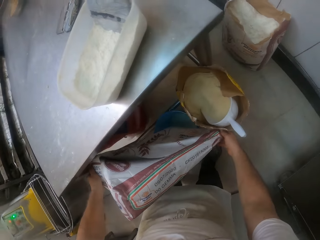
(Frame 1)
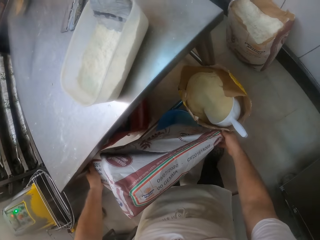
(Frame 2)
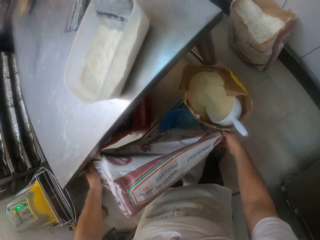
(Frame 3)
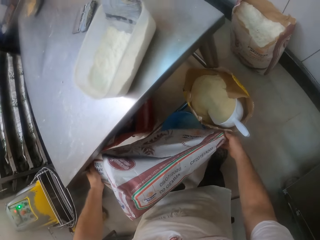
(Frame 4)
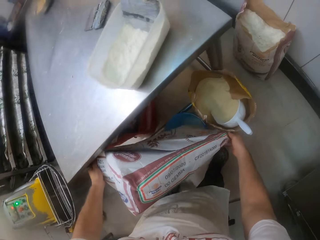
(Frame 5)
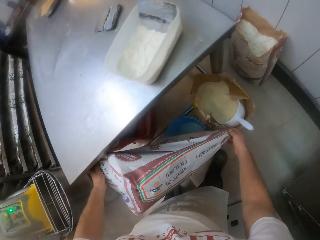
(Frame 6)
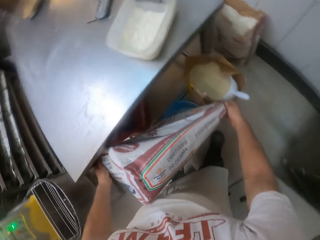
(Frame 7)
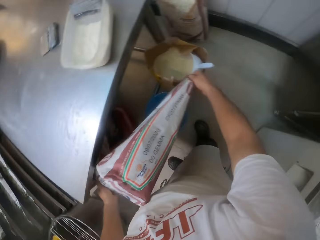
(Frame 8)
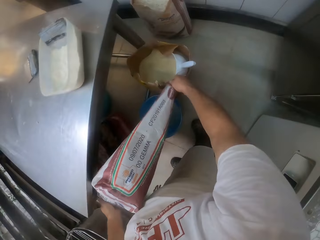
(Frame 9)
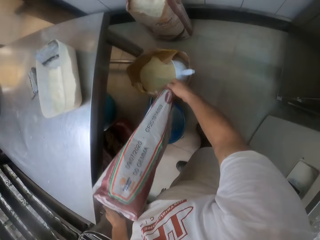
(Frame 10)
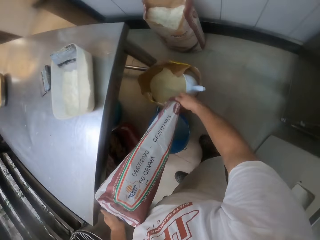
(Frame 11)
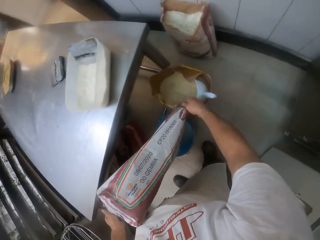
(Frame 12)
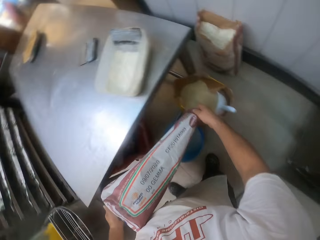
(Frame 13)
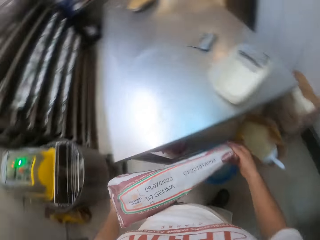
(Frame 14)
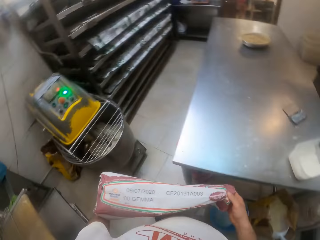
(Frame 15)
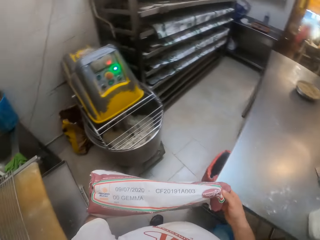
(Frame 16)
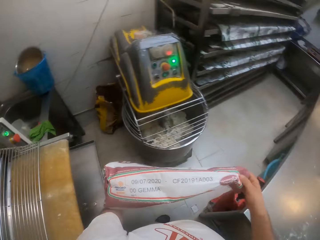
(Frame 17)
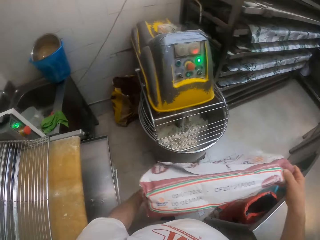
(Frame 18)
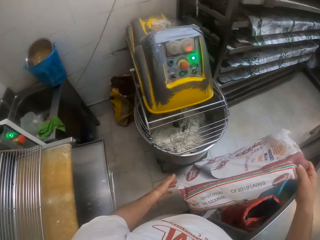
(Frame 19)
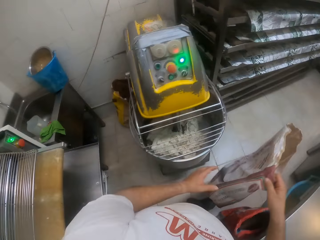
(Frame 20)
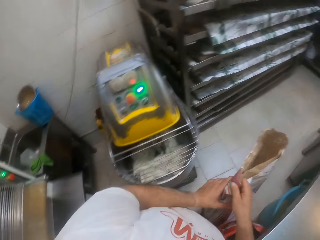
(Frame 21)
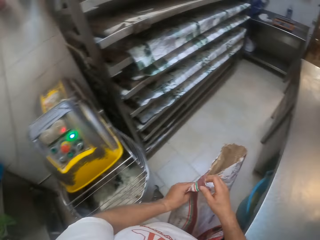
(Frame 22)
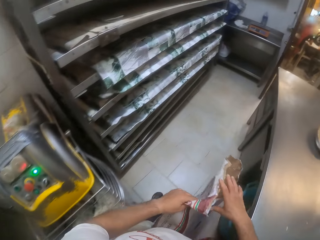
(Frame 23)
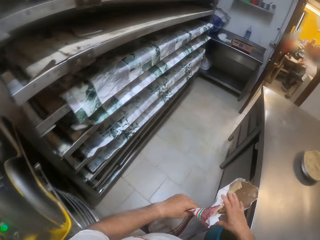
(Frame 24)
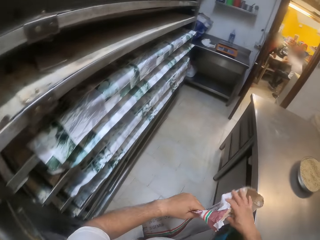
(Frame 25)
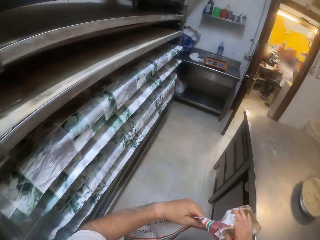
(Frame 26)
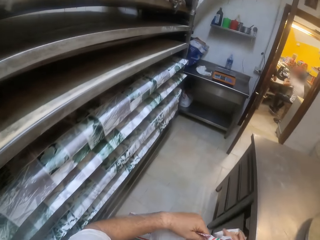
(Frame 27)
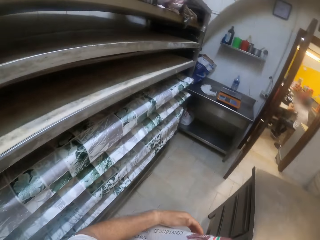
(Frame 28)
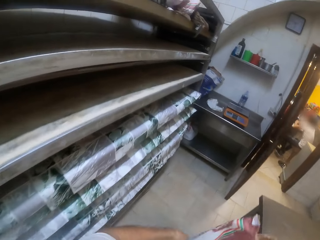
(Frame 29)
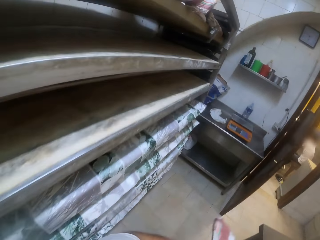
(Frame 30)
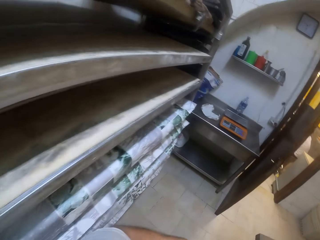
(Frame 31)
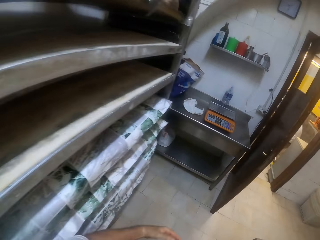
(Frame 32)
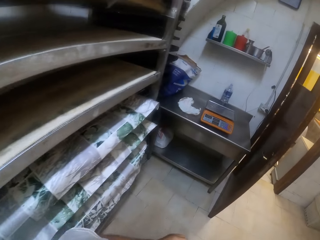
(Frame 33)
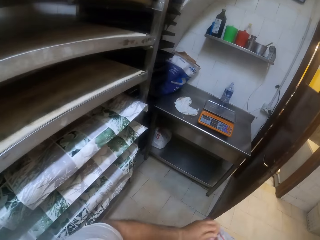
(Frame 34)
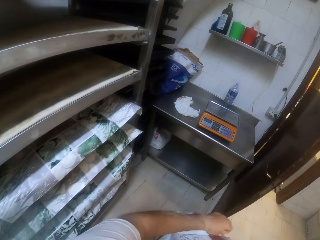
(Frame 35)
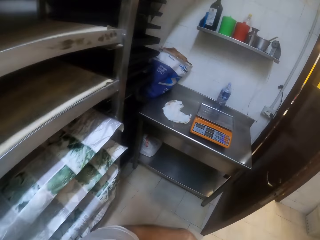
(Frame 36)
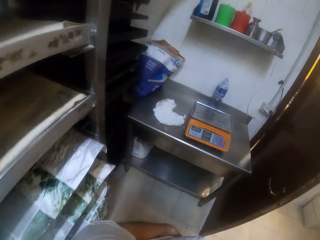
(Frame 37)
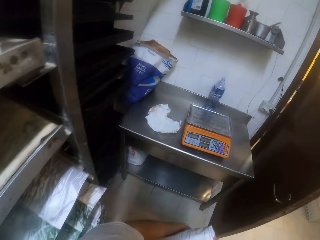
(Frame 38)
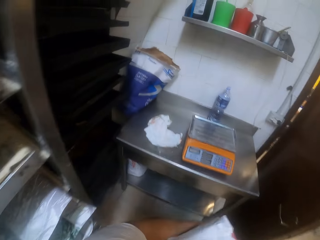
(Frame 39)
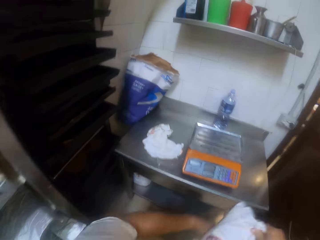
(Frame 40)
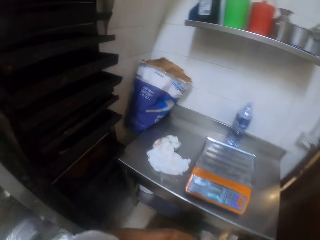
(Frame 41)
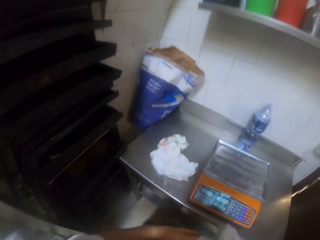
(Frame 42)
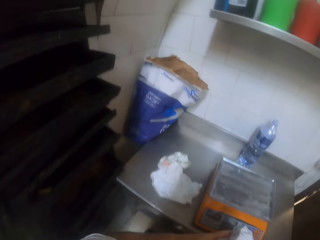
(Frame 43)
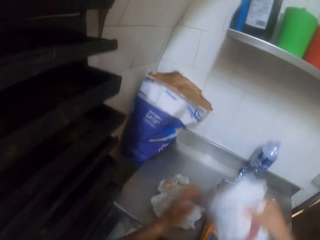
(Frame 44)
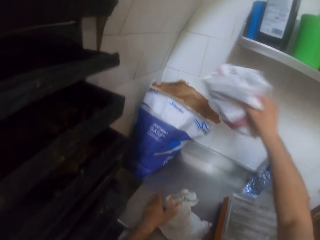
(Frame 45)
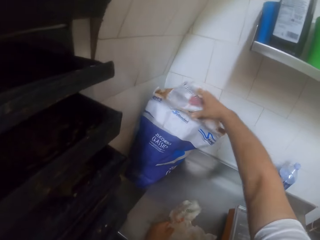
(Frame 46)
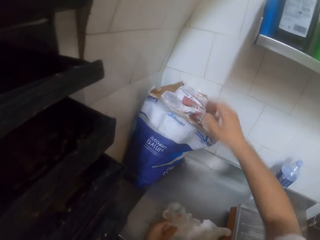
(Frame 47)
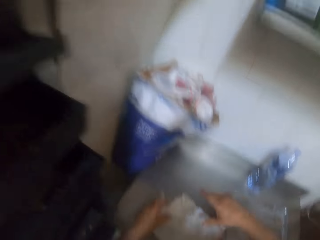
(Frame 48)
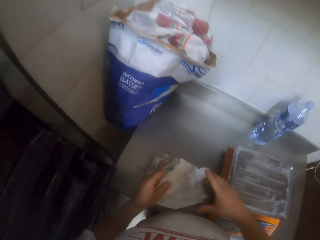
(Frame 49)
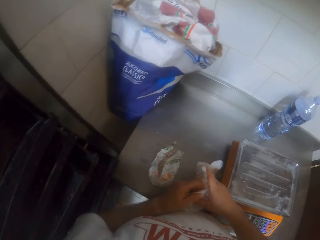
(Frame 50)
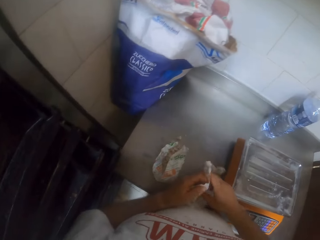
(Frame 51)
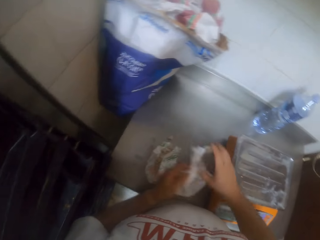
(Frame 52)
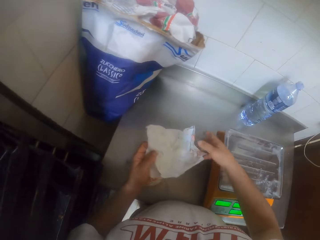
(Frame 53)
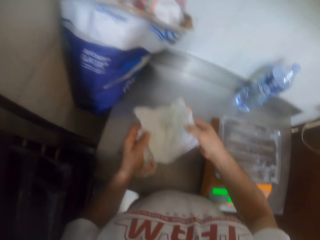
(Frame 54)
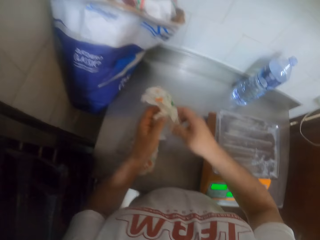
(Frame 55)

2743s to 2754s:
The camera wearer pours something on the bucket. He walks around. He disposes the pack of flour in a bag on the table with his right hand. He disposes the paper on the table in the bag on the table with his right hand.

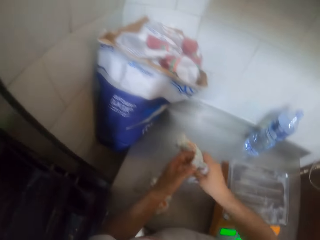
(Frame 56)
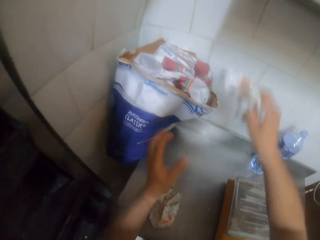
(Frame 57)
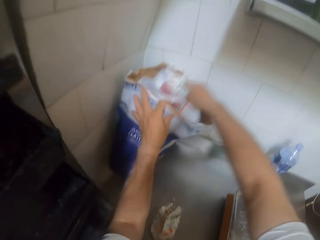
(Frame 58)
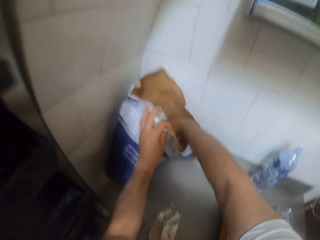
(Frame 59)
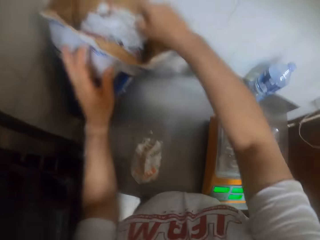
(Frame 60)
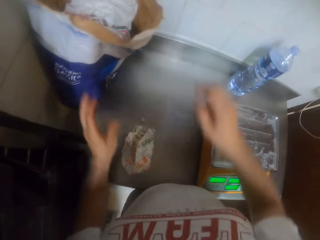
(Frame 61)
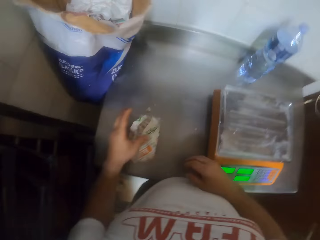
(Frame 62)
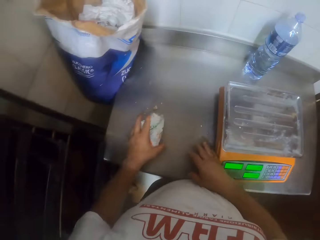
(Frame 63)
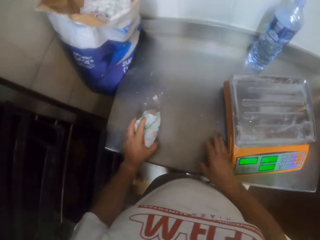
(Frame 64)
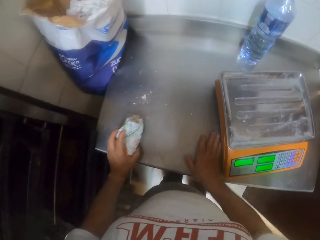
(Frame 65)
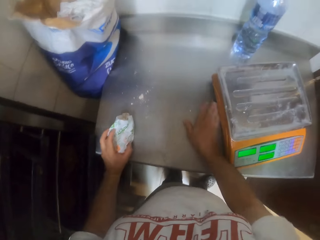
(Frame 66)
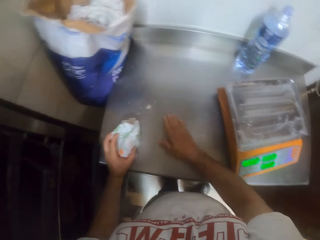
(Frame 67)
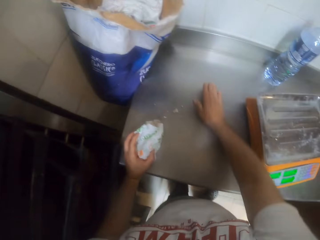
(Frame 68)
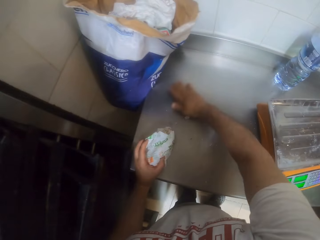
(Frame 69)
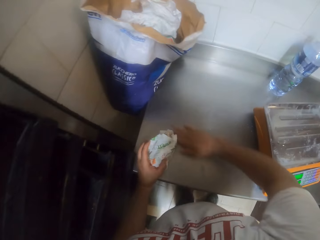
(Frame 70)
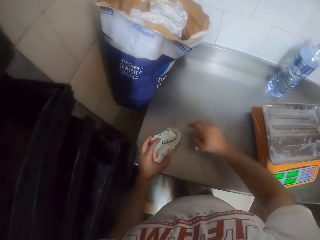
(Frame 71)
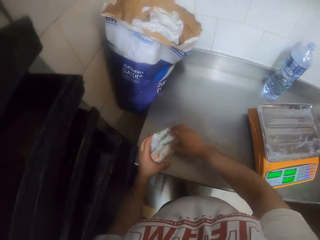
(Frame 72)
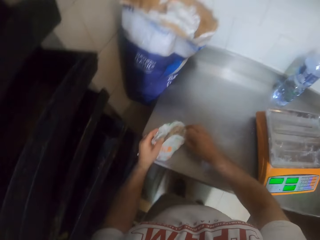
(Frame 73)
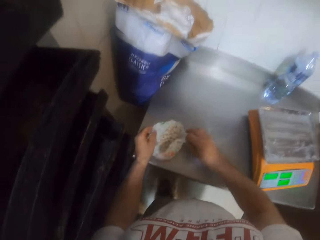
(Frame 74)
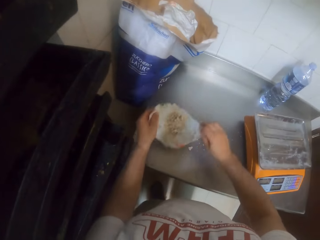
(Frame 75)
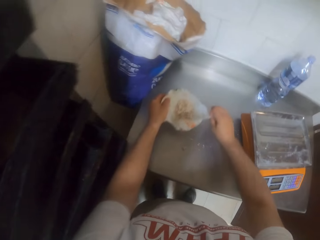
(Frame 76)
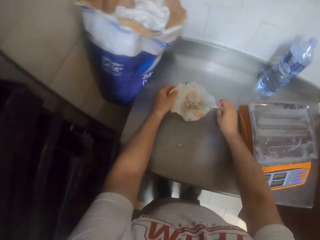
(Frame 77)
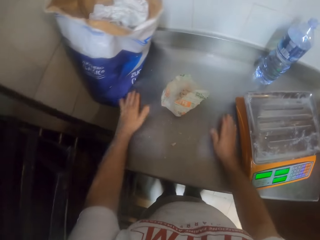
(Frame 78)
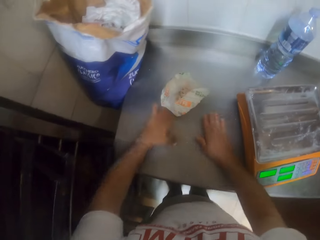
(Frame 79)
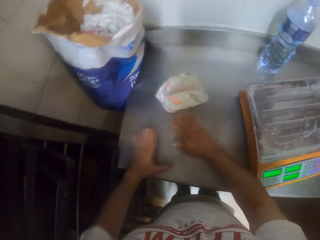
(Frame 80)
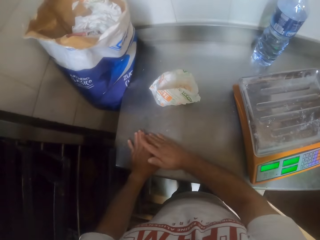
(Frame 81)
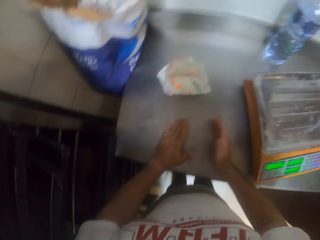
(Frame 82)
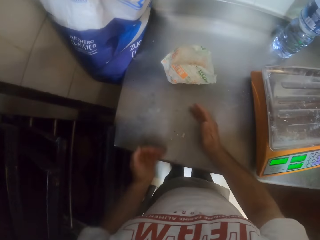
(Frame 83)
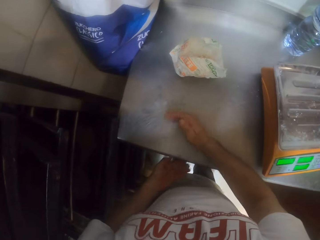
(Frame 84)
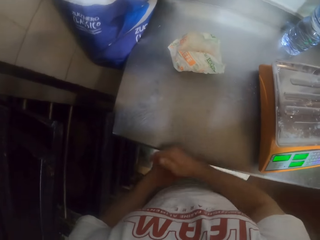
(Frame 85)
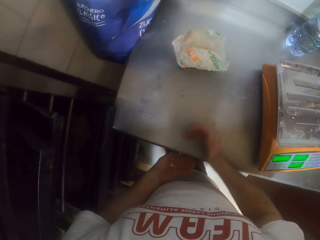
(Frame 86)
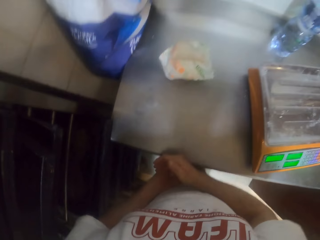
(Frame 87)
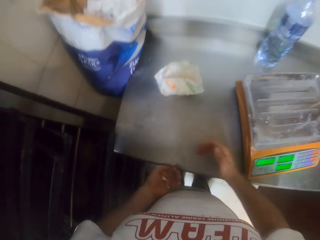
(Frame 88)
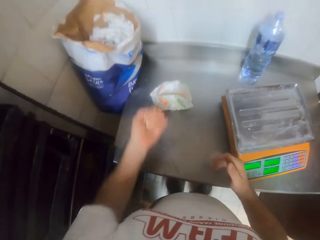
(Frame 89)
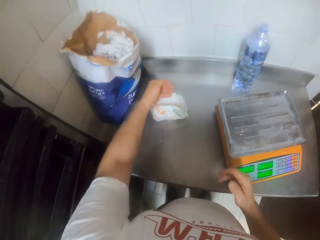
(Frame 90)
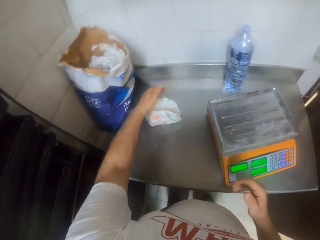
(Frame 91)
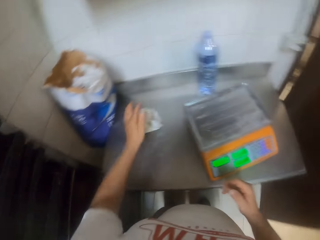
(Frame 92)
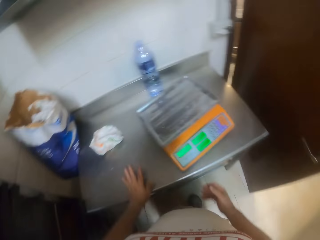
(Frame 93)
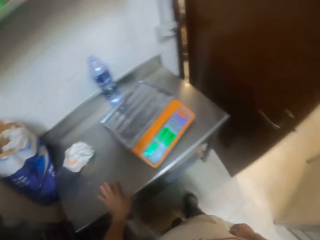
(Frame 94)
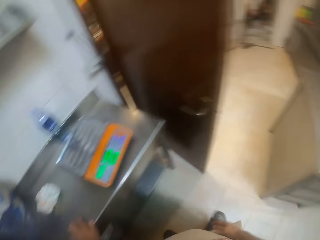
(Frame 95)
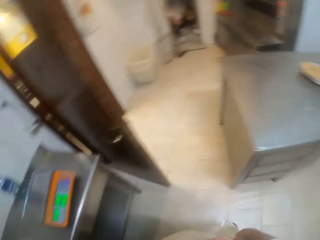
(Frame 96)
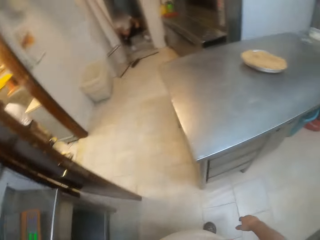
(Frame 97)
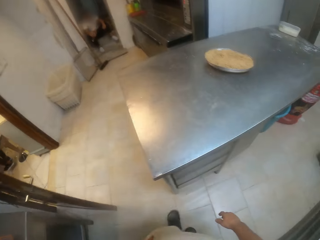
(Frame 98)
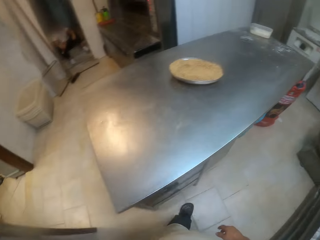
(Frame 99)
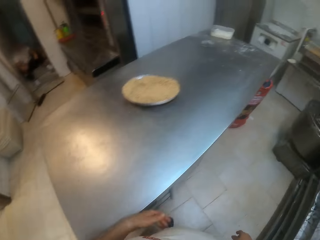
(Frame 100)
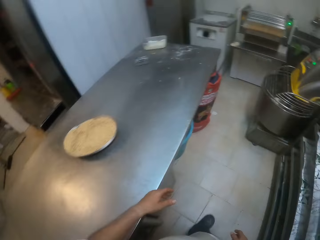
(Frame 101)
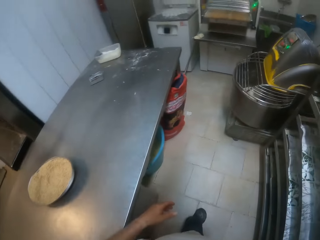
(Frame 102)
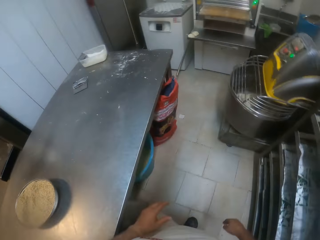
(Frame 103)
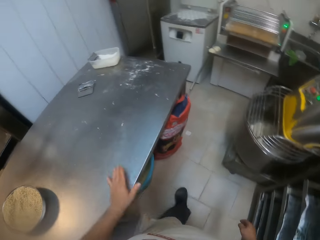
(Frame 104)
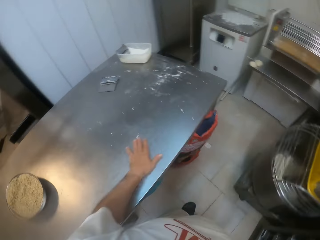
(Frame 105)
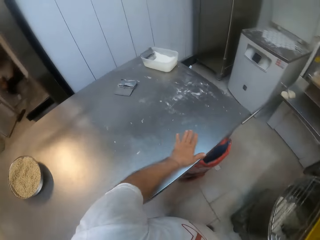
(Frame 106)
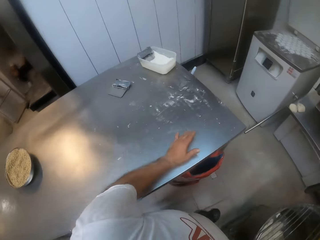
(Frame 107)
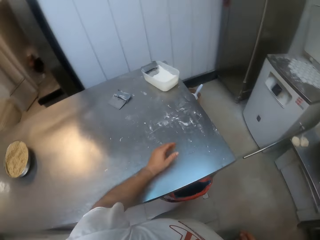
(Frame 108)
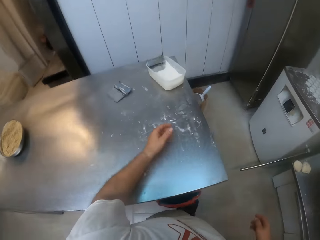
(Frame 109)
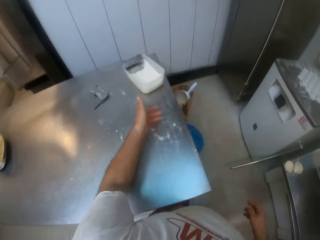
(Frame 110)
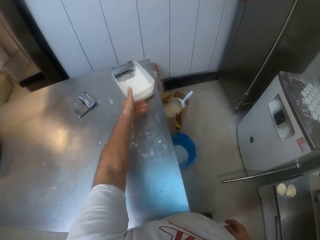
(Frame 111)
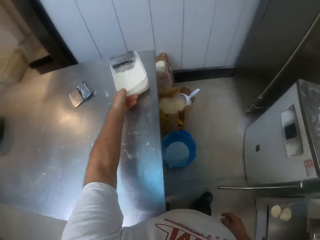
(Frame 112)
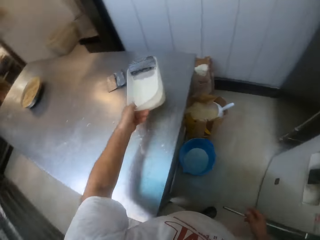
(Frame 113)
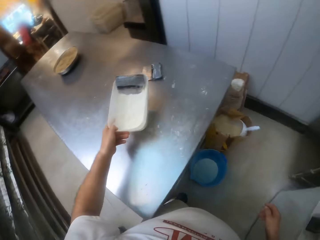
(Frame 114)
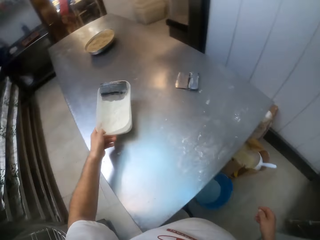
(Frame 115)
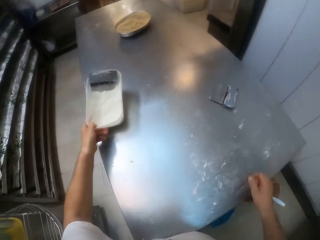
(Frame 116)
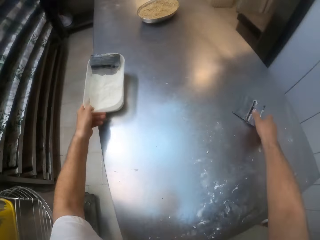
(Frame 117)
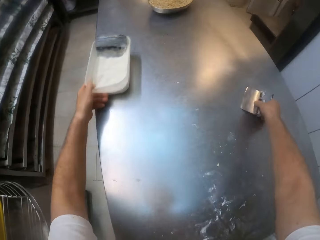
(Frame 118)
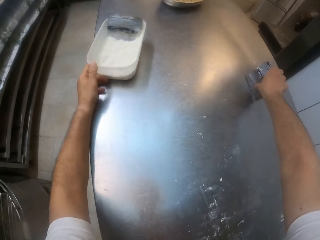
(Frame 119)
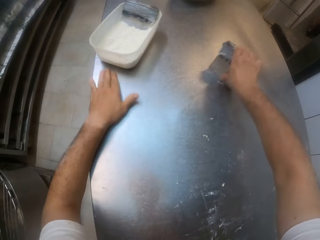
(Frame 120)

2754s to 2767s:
The camera wearer holds the paper. He throws down the papers. He moves the paper of flakes on the table with his left hand. He touches the paper. He wipes the table with his right hand. He moves the paper of flakes on the table with both hands. He wipes the table with both hands. He wipes dirt off the table with his right hand into his left hand. He pours the dirt into the paper of flakes on the table with his left hand. He walks around. He moves a bowl of flour on the table with his left hand. He picks up the container. He picks up a dough cutter on the table with his right hand.
